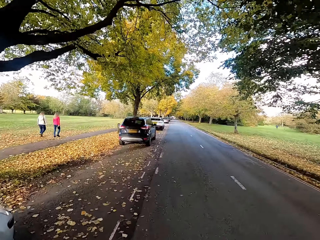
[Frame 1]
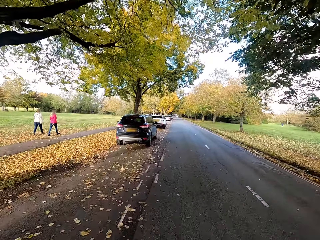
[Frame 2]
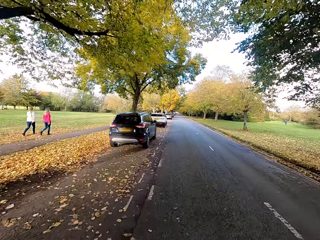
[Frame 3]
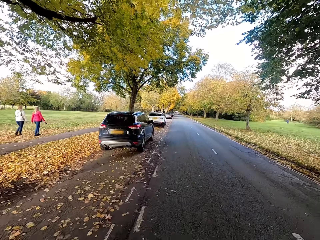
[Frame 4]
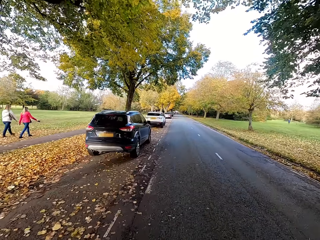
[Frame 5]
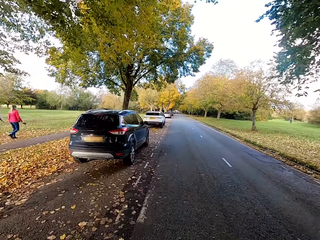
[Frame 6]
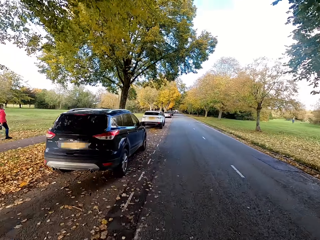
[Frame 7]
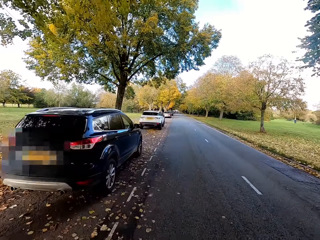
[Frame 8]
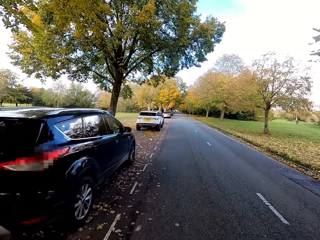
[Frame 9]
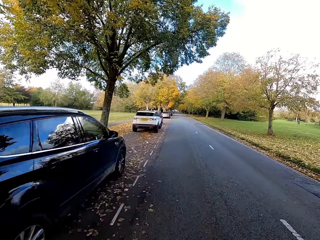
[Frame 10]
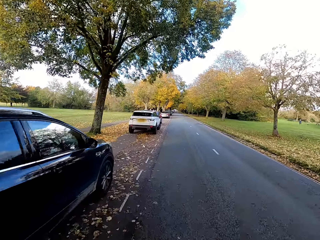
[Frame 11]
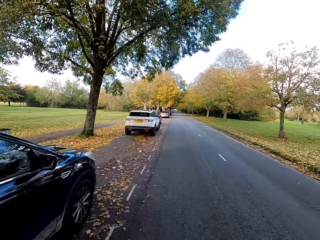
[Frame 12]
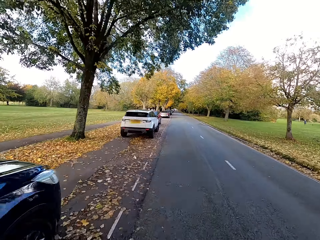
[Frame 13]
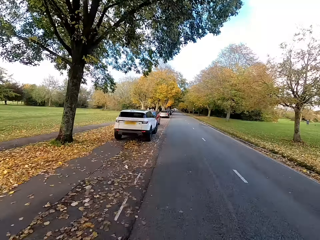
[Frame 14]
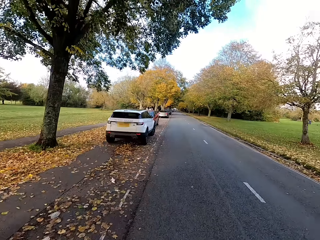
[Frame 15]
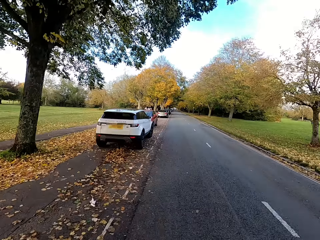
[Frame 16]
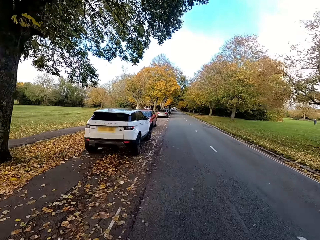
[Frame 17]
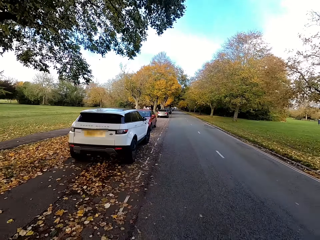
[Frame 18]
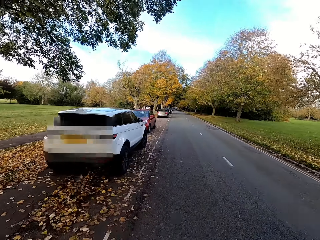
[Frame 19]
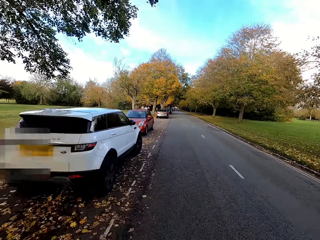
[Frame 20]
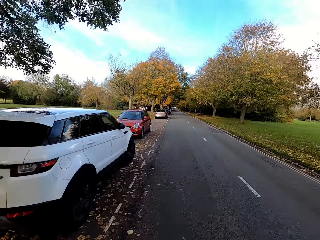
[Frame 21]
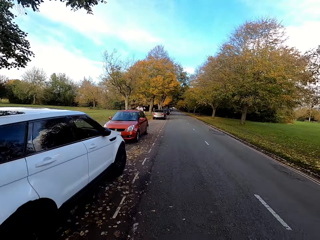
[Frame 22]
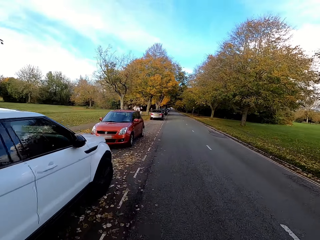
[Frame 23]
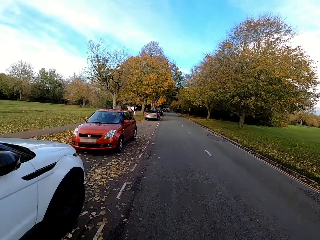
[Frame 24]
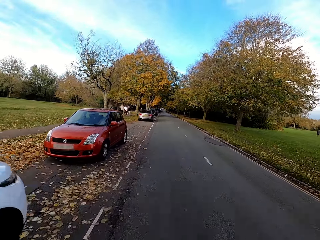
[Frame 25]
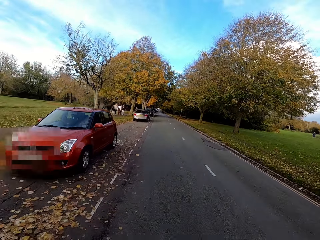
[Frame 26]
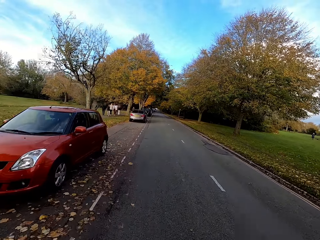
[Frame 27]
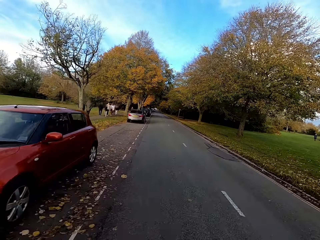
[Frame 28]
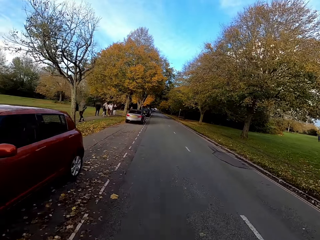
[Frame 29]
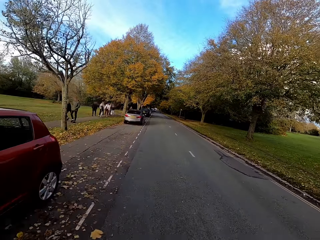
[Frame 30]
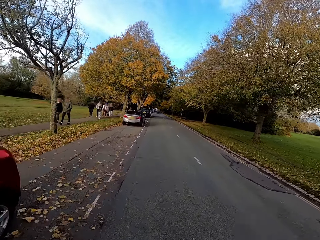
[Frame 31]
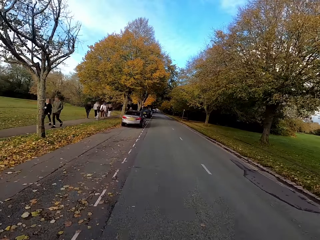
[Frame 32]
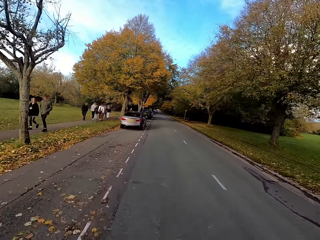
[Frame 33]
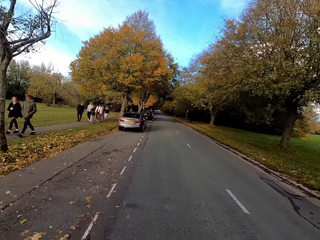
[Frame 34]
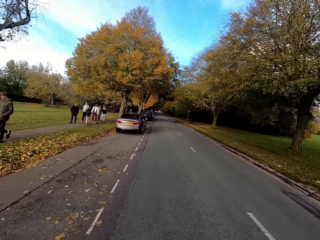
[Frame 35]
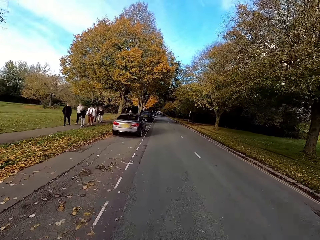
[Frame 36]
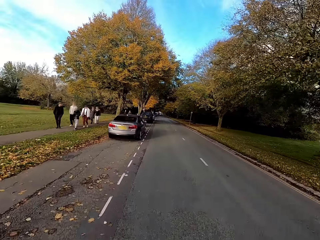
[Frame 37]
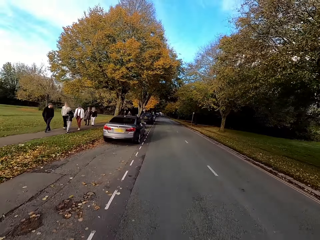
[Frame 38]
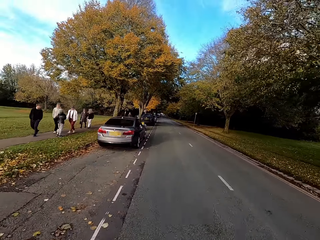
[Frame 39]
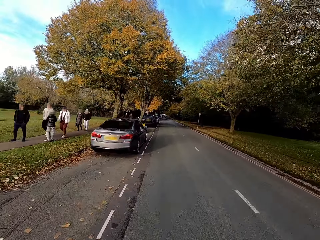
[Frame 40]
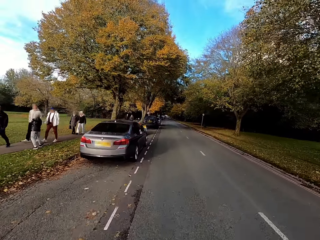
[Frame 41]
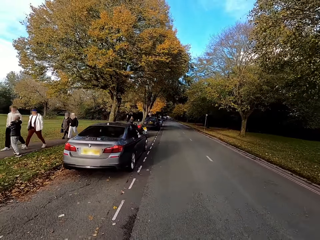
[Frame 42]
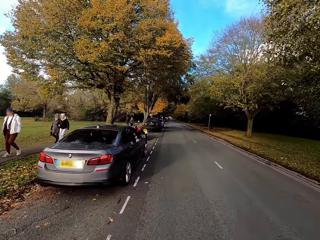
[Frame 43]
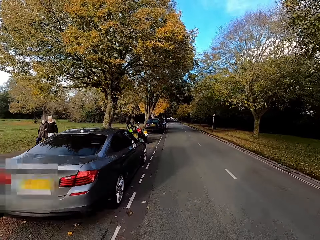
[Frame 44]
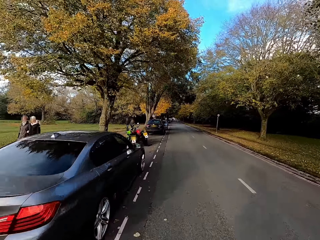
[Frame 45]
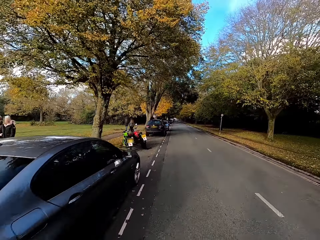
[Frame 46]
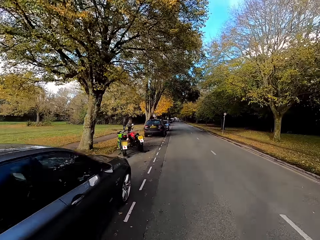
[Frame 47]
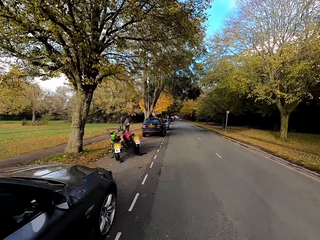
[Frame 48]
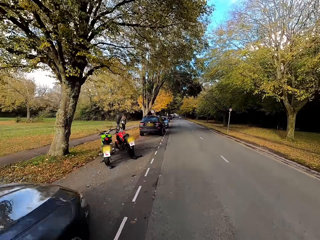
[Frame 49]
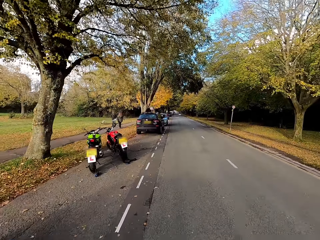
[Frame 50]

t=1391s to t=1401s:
The camera wearer rides the bicycle past a group of people.

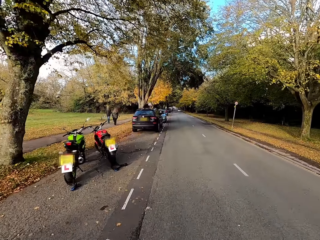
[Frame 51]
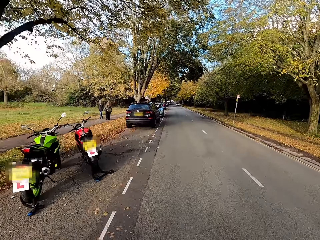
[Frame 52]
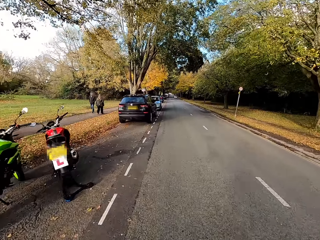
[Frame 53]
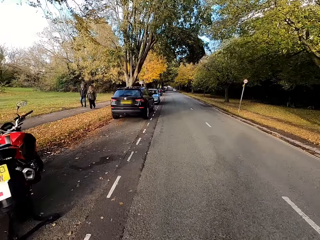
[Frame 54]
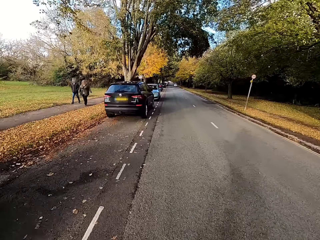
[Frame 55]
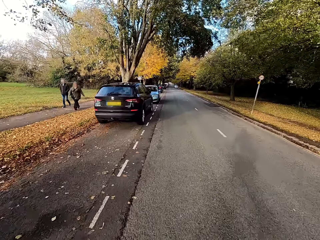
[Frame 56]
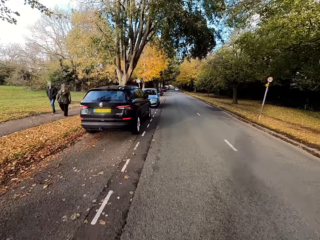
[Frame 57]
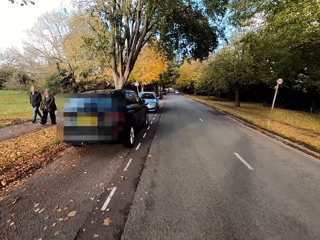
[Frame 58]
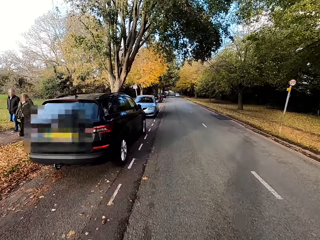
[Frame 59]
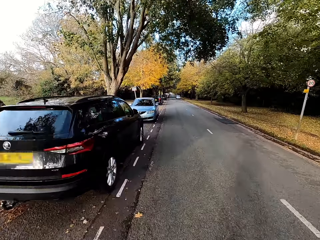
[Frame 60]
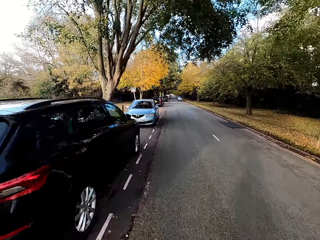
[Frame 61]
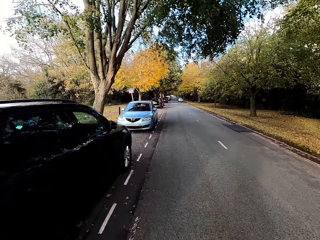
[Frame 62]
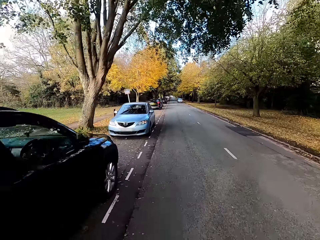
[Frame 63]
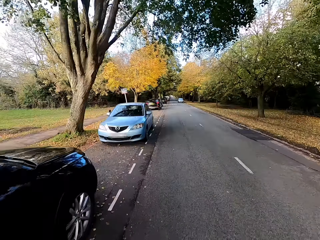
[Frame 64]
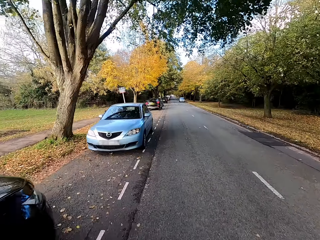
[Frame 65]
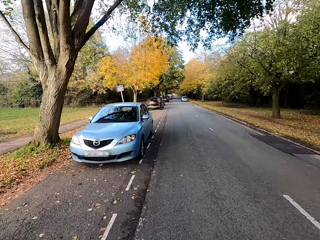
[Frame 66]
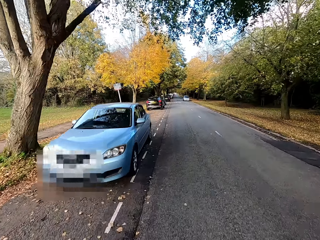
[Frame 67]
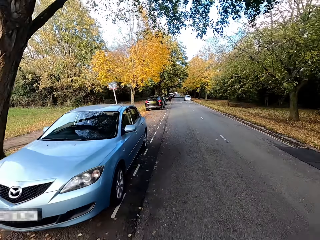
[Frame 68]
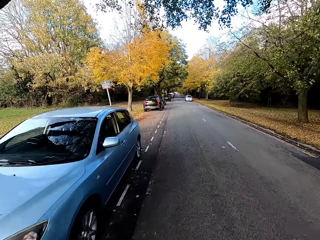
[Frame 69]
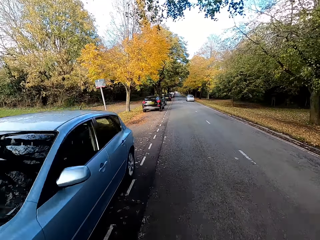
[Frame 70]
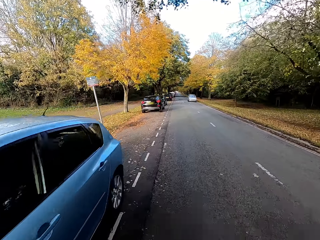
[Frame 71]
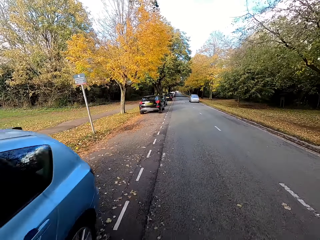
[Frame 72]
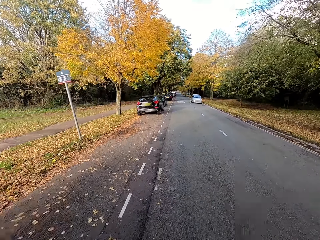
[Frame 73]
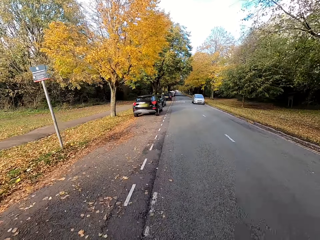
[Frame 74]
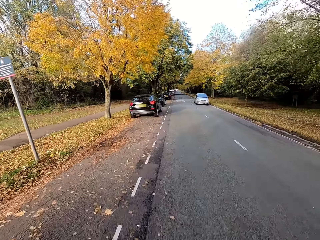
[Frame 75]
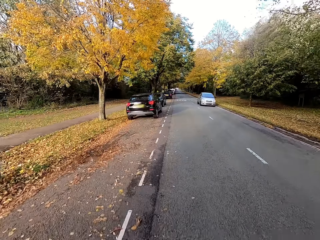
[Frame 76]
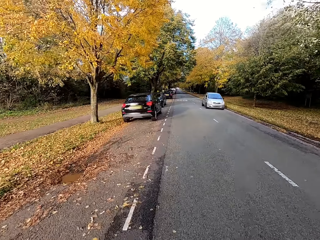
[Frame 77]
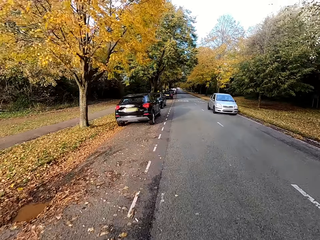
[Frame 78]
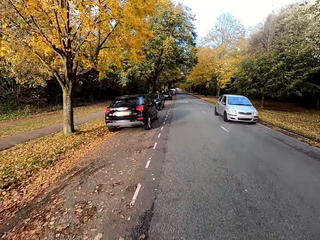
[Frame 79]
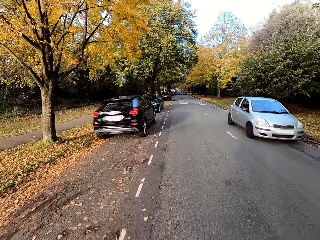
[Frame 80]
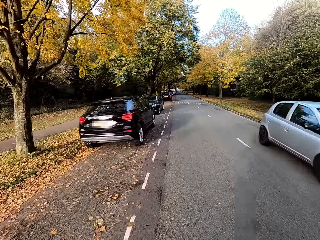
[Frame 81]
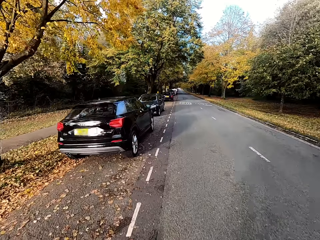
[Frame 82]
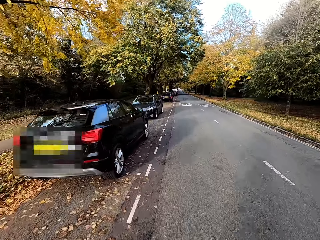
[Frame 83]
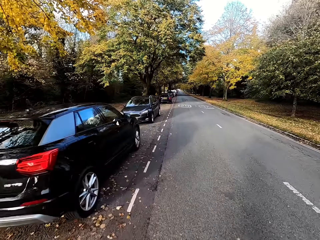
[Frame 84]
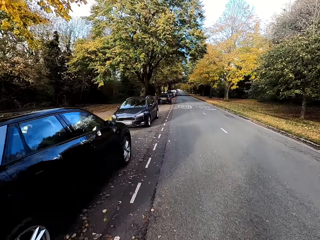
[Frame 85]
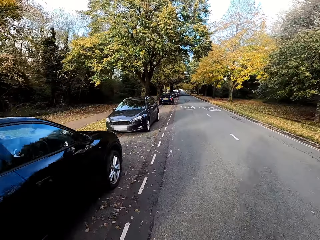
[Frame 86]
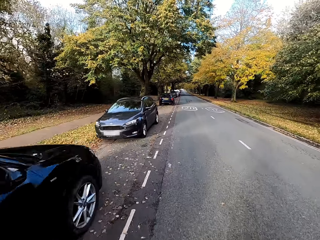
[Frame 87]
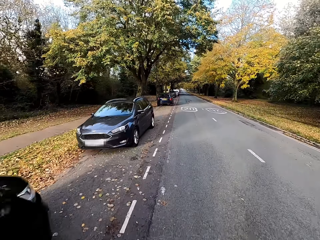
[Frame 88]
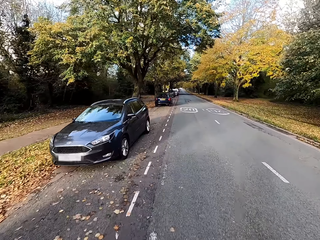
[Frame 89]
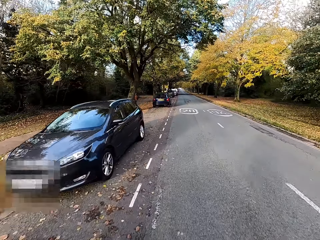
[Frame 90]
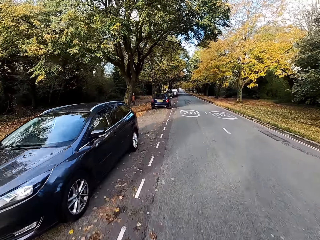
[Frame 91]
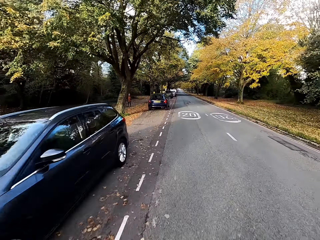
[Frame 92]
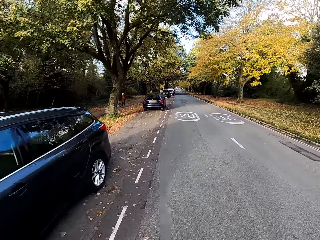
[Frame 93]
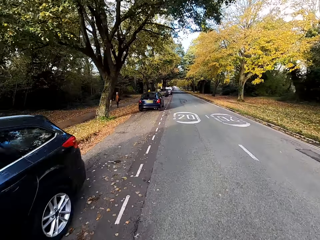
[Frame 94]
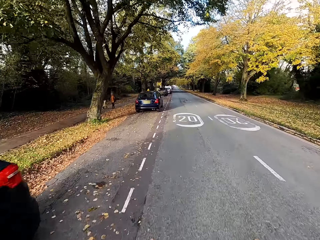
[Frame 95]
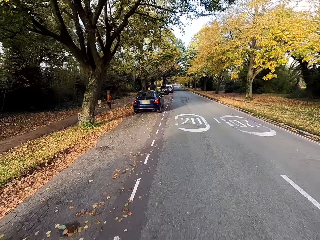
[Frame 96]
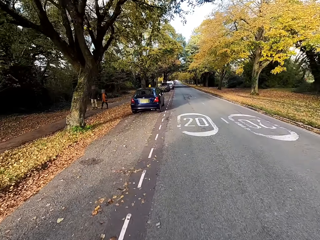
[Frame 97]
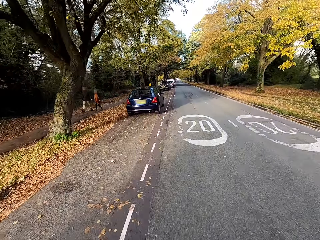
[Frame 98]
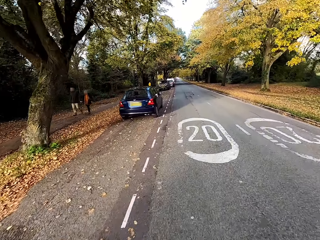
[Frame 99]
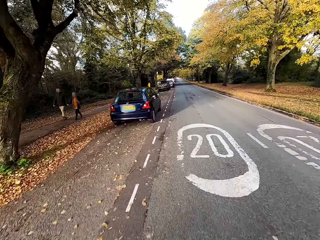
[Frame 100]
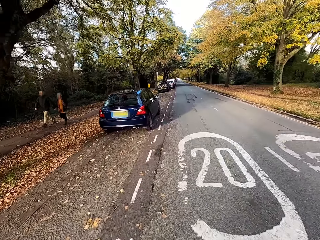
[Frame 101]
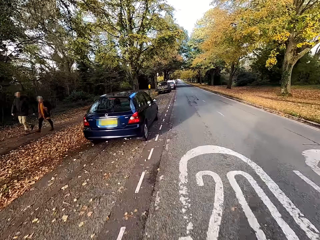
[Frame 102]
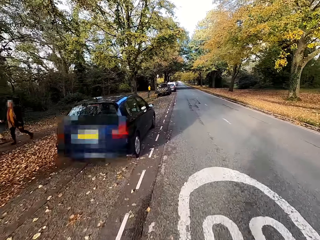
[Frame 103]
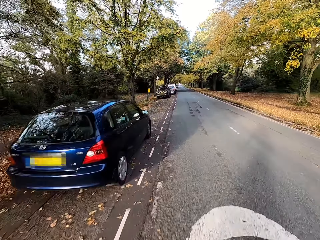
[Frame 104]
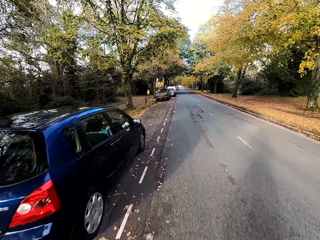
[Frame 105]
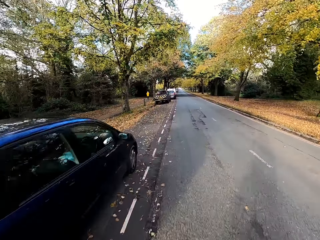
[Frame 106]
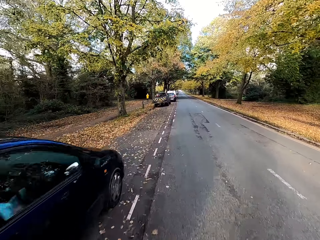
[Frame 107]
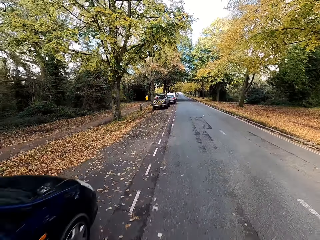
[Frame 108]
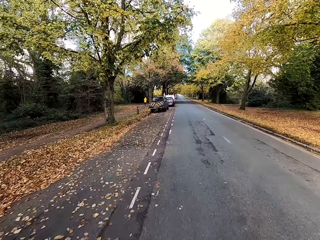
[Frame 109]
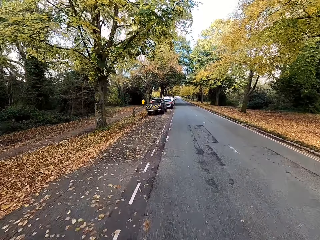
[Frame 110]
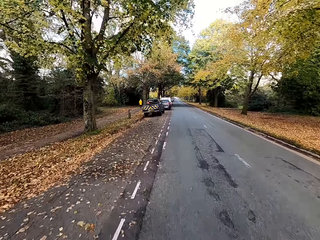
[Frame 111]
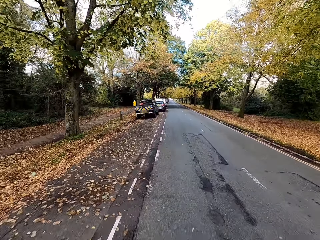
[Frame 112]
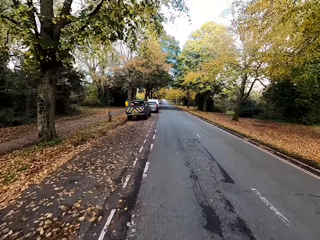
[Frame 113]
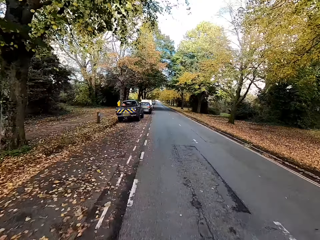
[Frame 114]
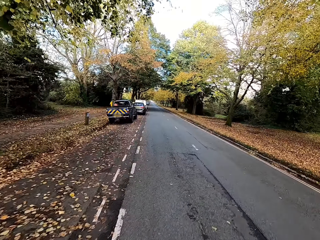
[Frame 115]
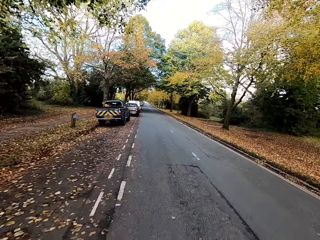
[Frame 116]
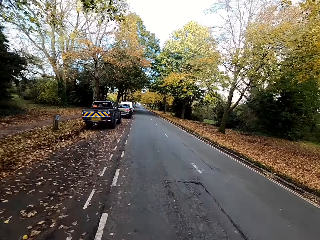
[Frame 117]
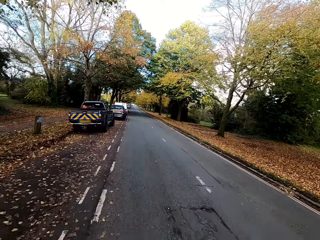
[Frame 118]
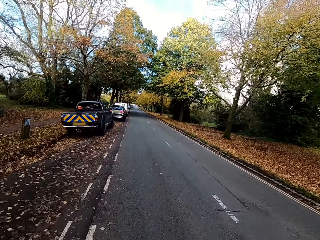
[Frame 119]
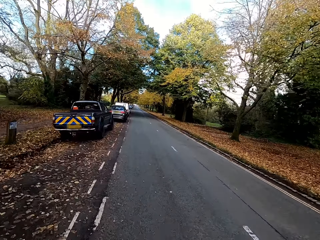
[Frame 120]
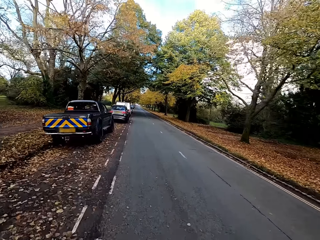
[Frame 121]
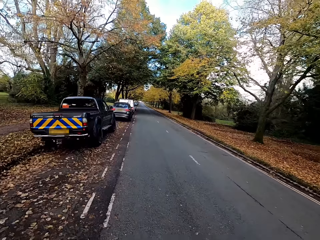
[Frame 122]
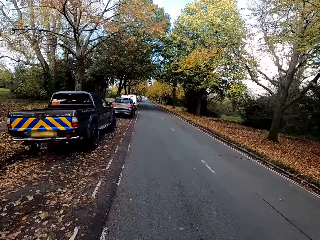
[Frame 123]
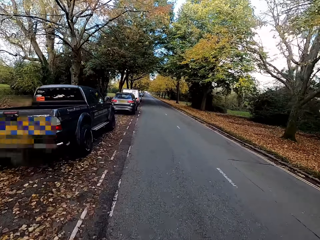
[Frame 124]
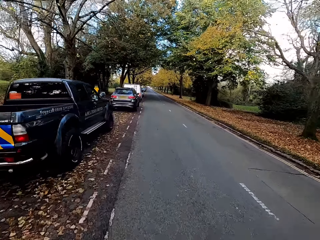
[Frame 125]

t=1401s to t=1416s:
The camera wearer rides the bicycle past a man and a woman. A car drives past the camera wearer. The camera wearer rides the bicycle past another man and another woman.
